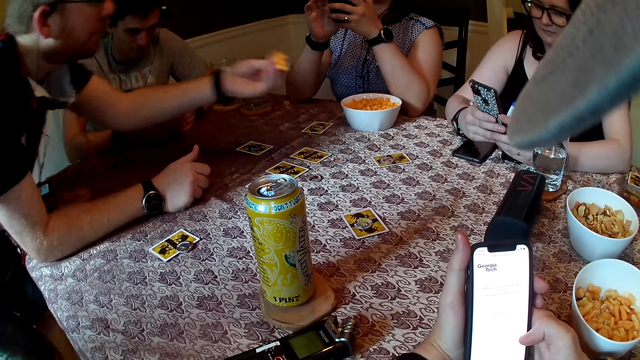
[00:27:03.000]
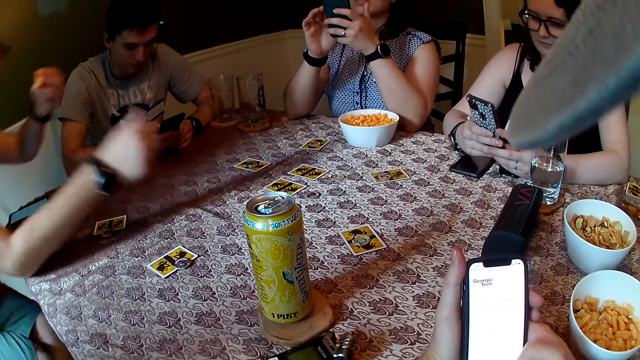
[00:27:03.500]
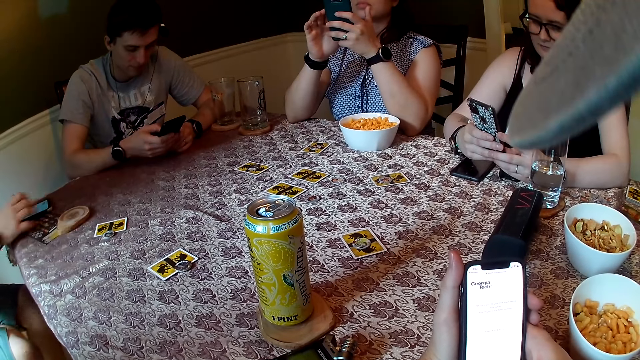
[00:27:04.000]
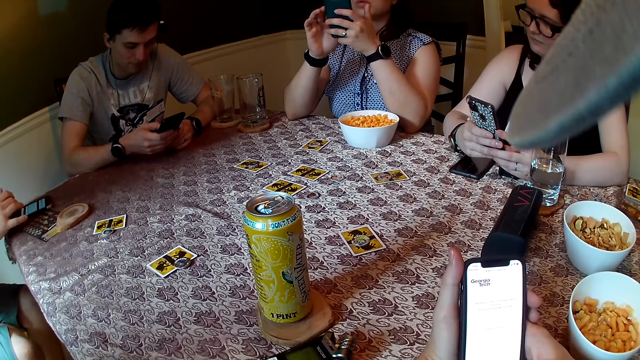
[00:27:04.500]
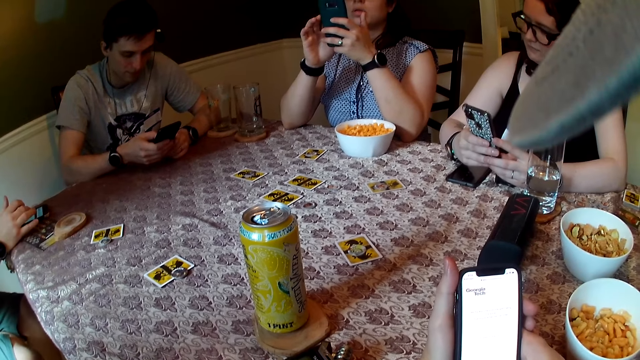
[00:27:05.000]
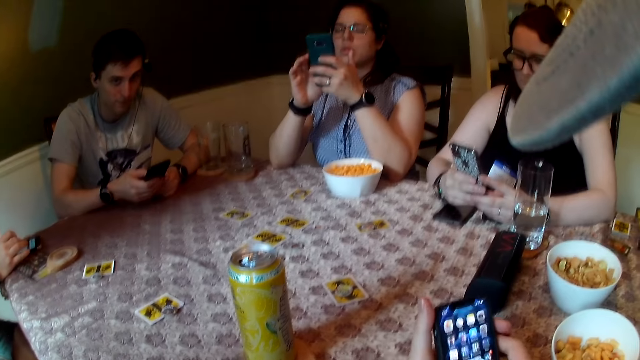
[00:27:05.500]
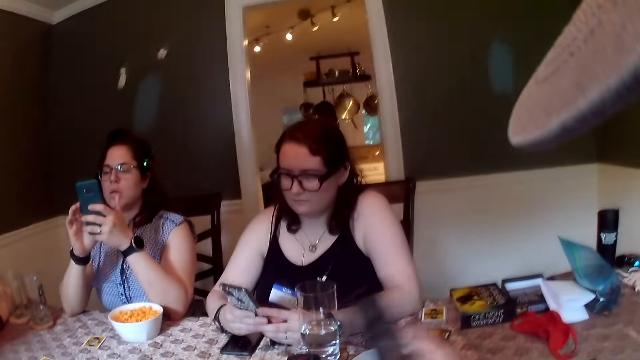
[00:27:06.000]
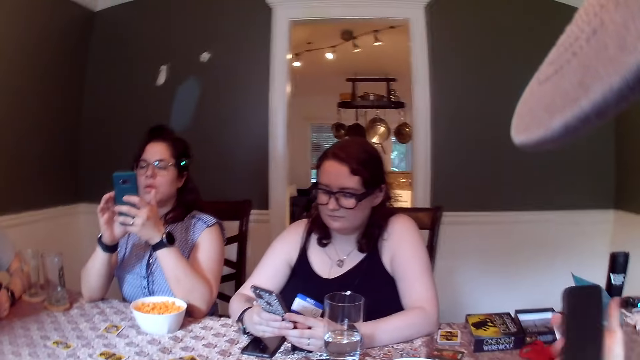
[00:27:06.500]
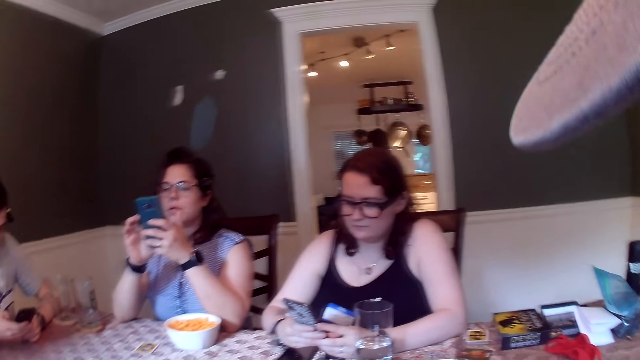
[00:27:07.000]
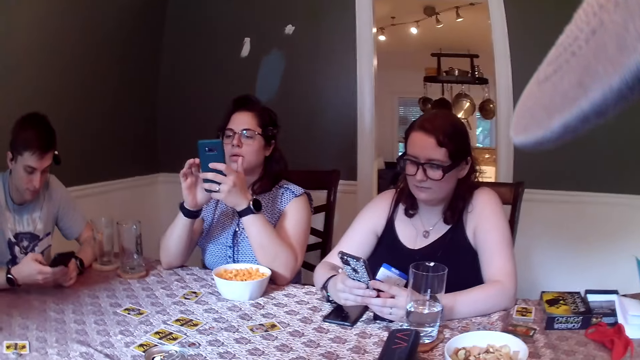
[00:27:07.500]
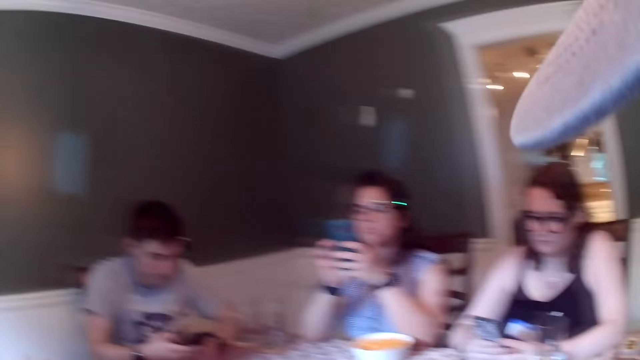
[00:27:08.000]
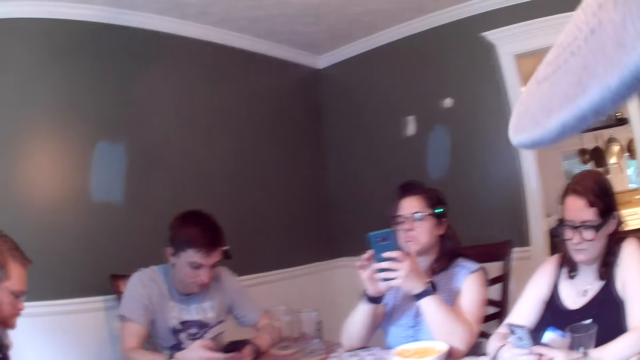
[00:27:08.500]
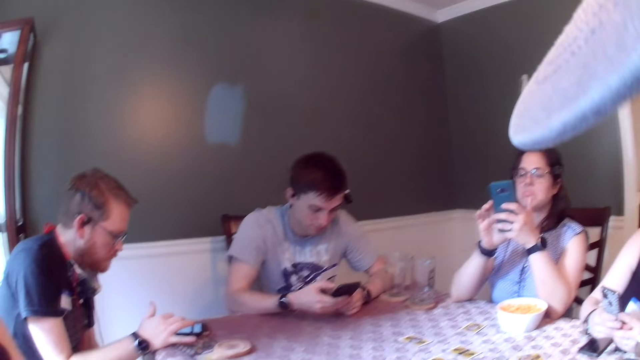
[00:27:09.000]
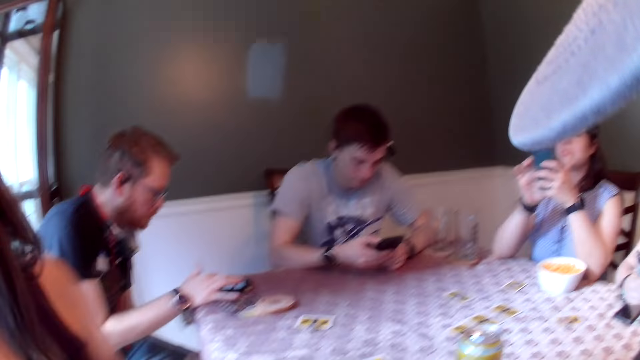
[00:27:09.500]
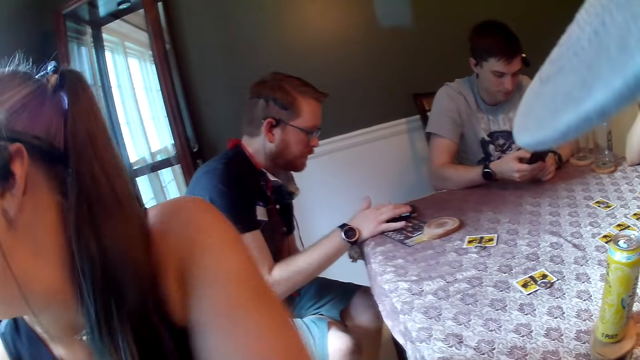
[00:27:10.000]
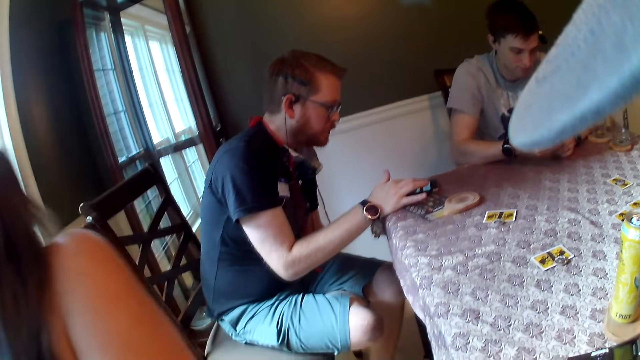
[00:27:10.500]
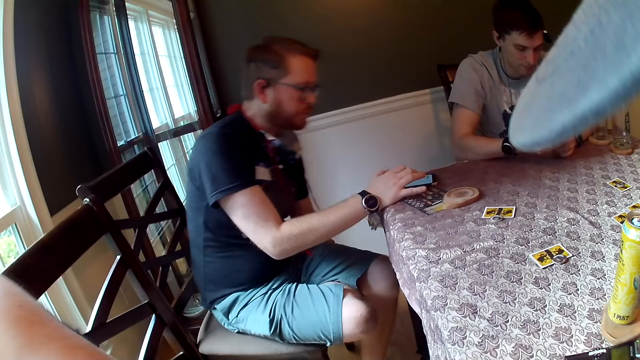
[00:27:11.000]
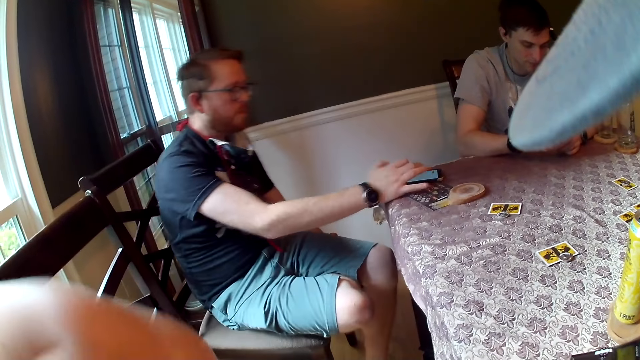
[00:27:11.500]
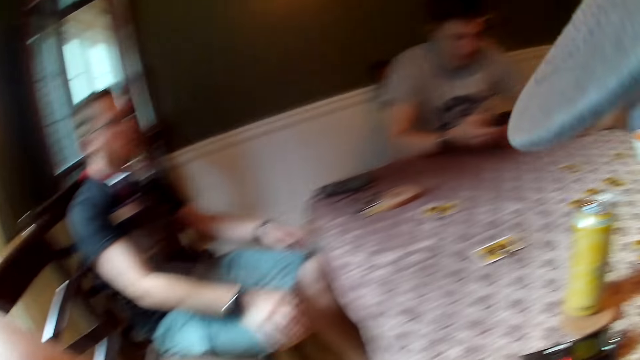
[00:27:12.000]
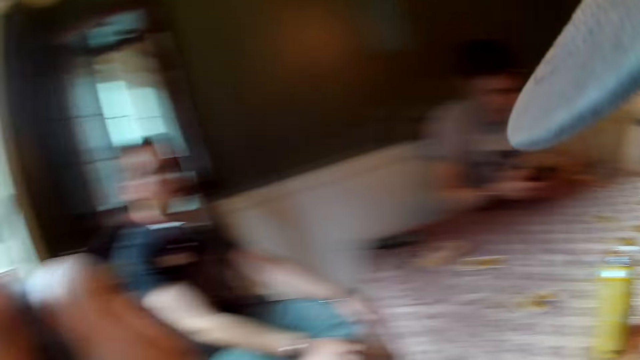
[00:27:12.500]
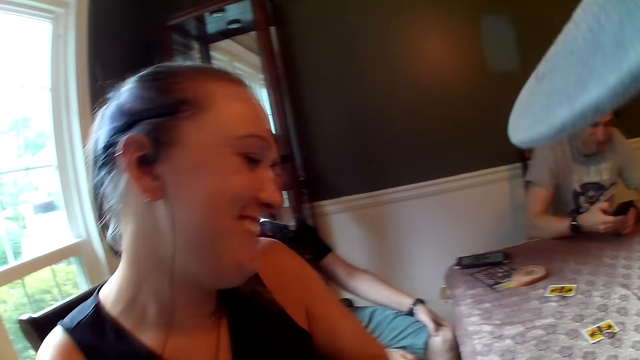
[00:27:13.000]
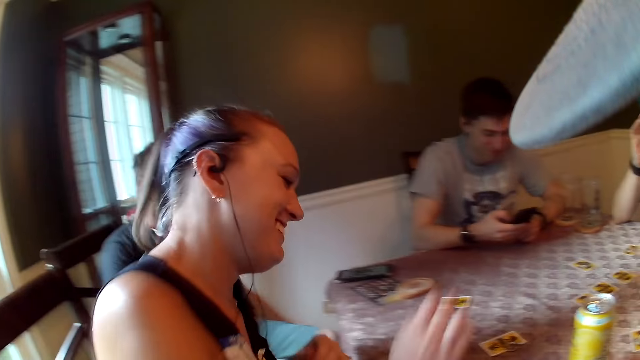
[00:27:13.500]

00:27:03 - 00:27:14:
A man operates the phone on the table with his right hand. The camera wearer places the phone down. A lady moves backwards and interacts with others.

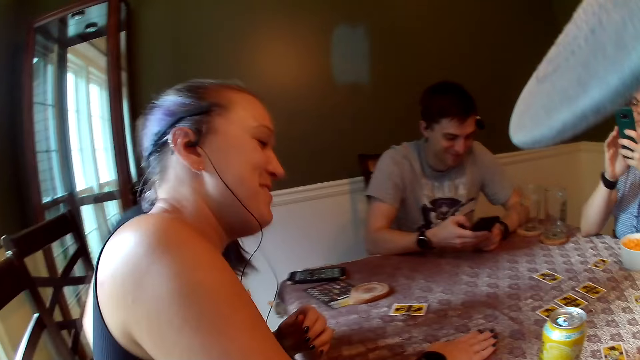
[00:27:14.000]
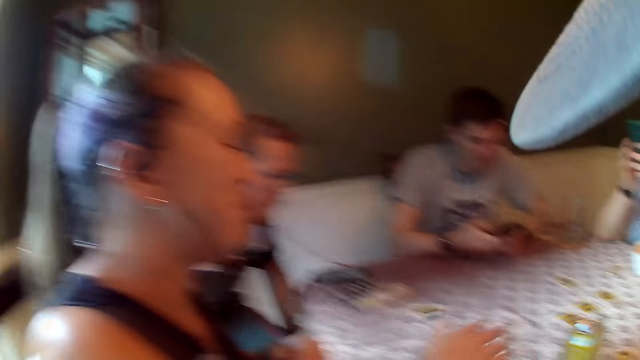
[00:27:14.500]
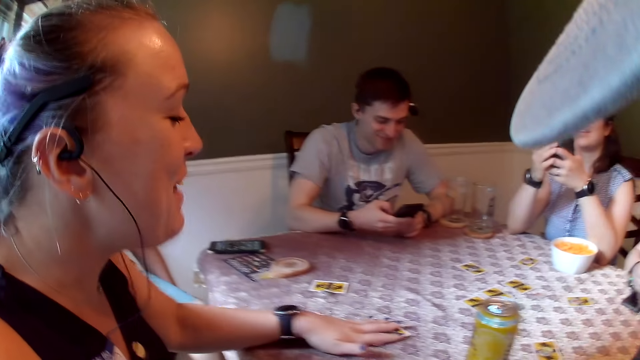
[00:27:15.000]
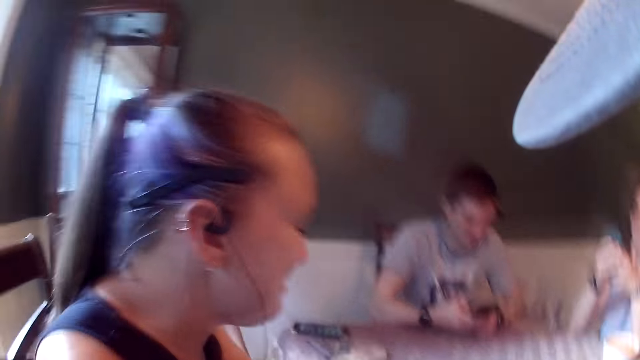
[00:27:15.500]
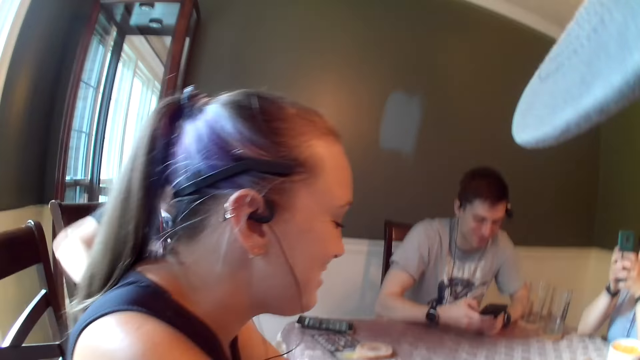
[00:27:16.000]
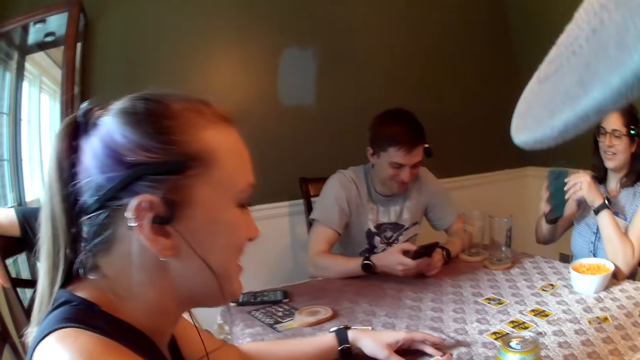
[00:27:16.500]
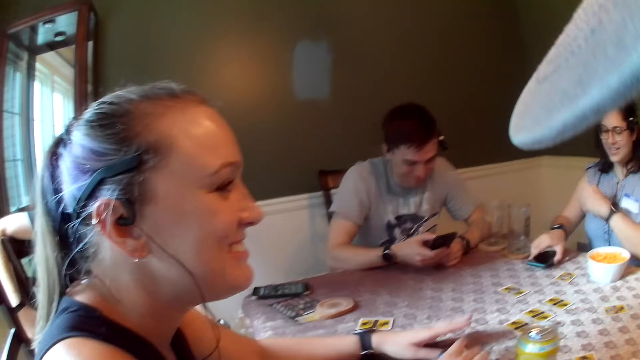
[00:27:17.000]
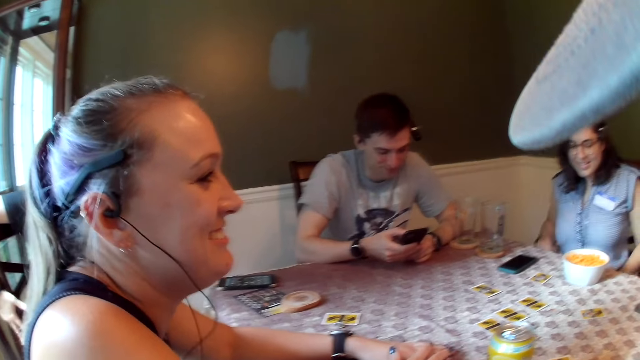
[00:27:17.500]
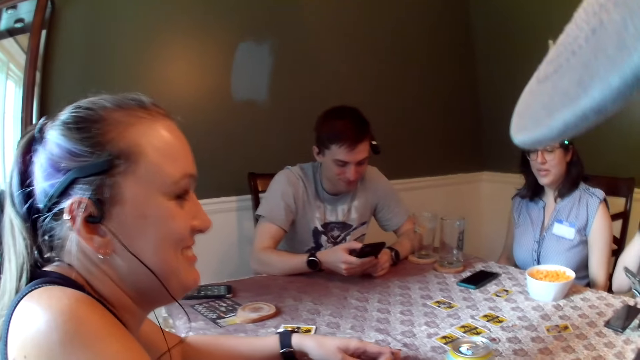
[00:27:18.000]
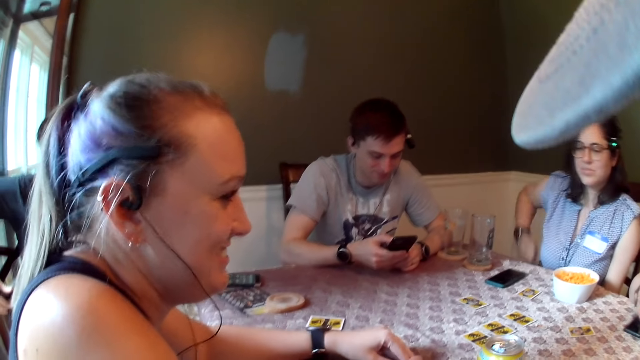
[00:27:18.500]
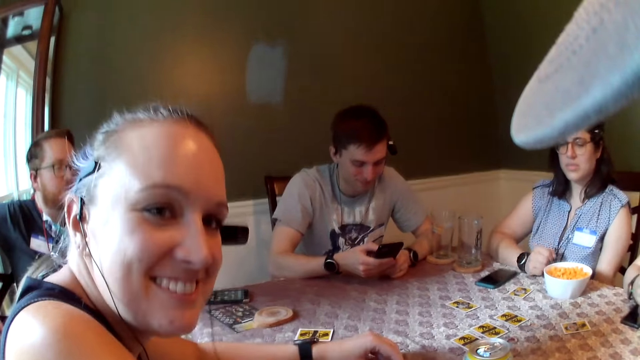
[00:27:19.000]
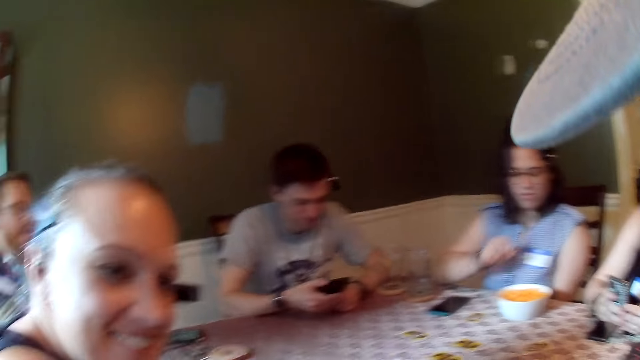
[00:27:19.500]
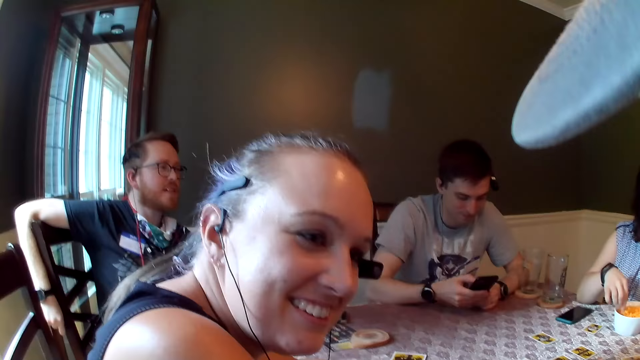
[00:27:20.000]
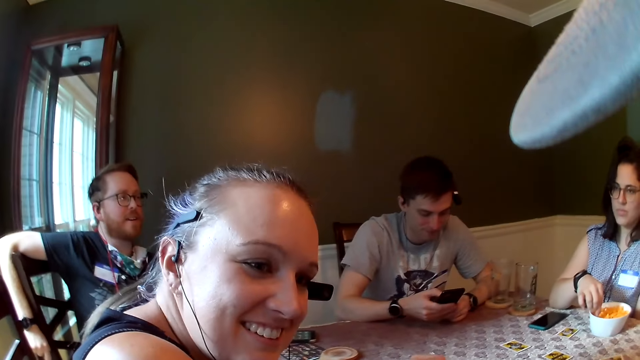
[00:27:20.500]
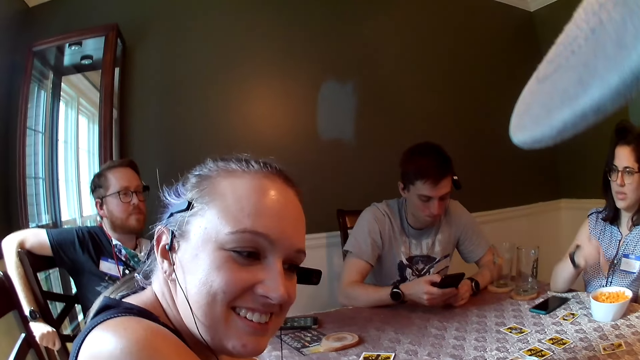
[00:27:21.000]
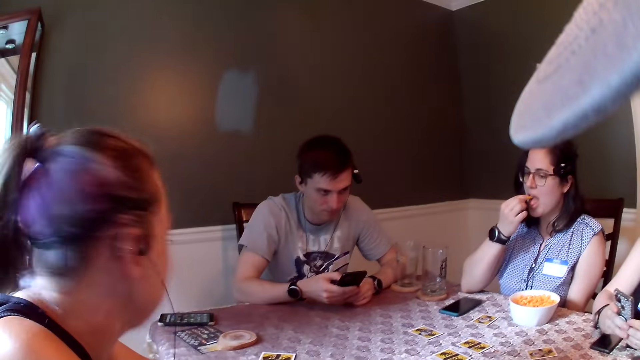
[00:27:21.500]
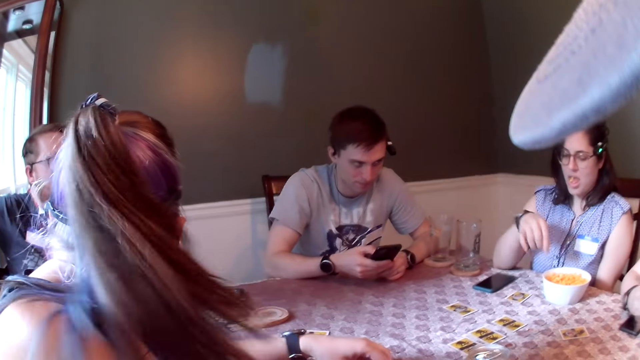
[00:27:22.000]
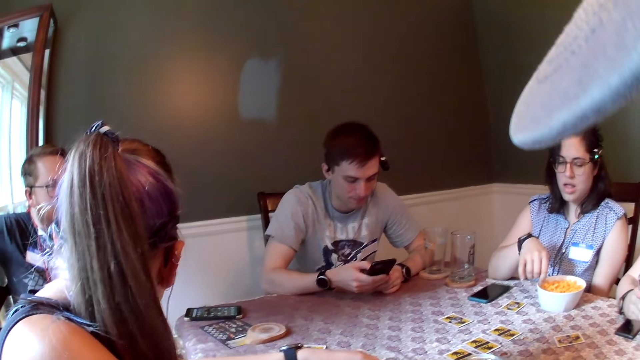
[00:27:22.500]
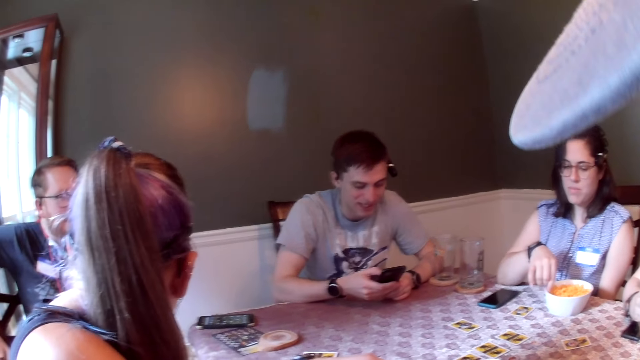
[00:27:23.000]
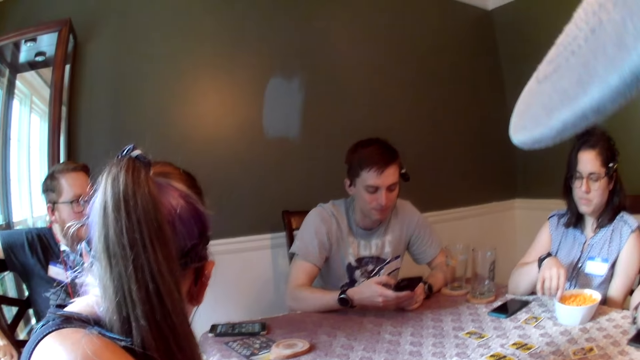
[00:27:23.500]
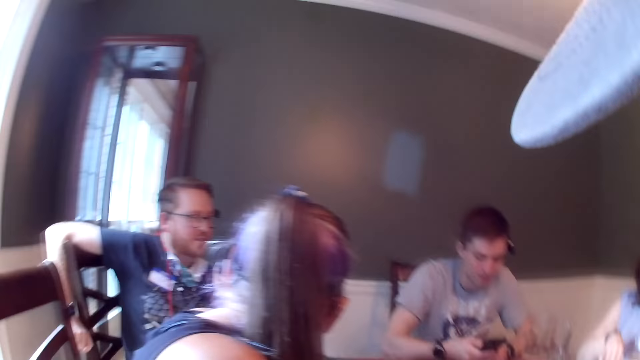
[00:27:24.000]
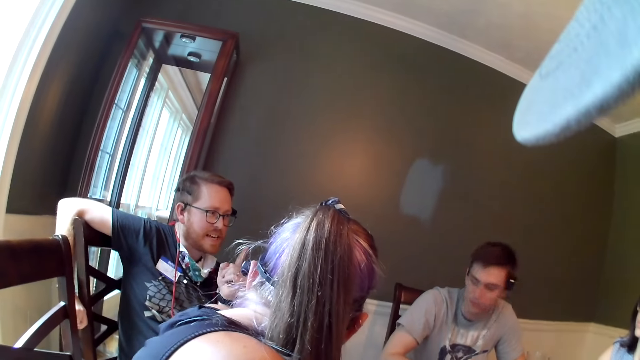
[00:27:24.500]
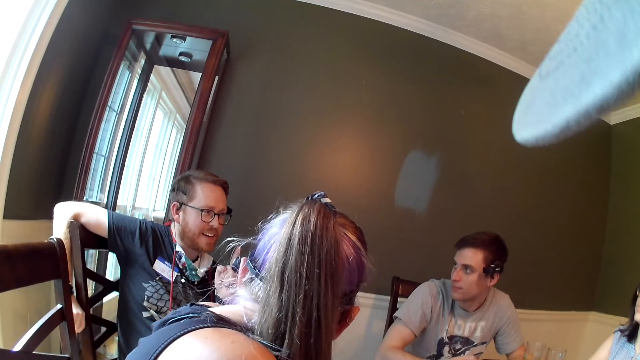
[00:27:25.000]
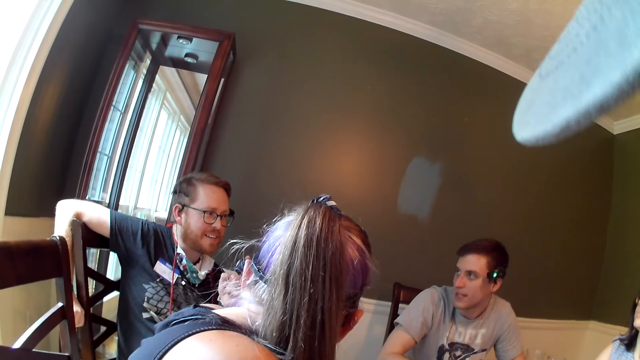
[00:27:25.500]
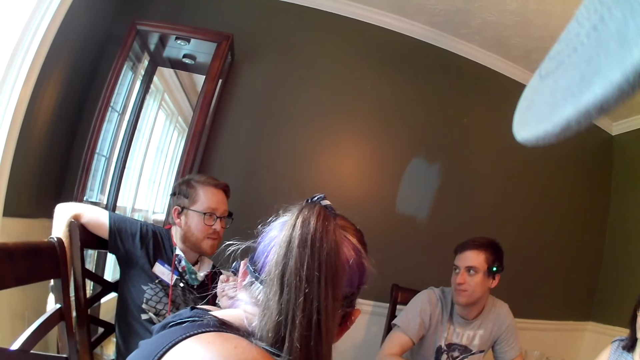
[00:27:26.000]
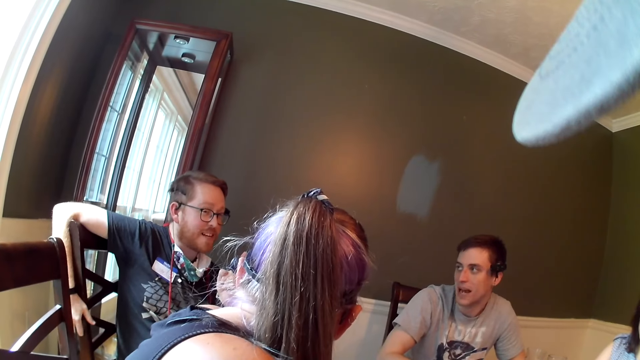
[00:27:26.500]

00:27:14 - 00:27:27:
A woman taps the table with her right hand and touches a card on the table with her left hand. Another woman converses with a group of people in the dining area. A man places his right hand on the chair rail. A third woman places a phone on the dining table with her right hand. The third woman places her right hand on the dining table. The camera wearer converses with a group of people in the dining area. The third woman picks a chip from the bowl on the dining table with her right hand. The man converses with a group of people in the dining area. The third woman eats the chip in her right hand and picks a chip from the bowl on the dining table with her right hand. The camera wearer looks around.
